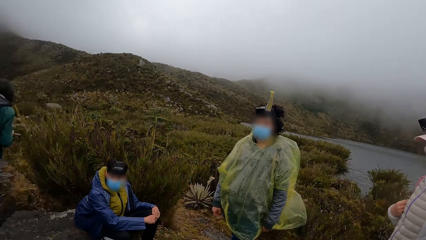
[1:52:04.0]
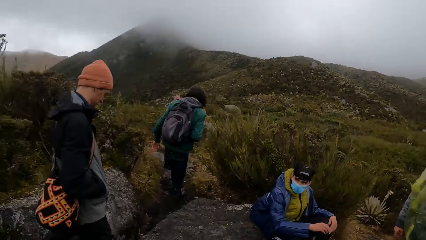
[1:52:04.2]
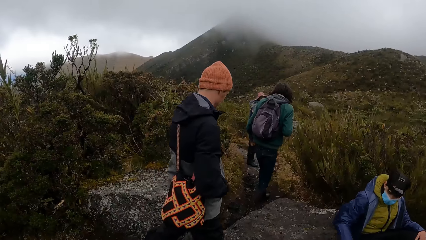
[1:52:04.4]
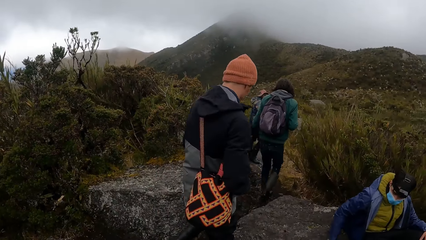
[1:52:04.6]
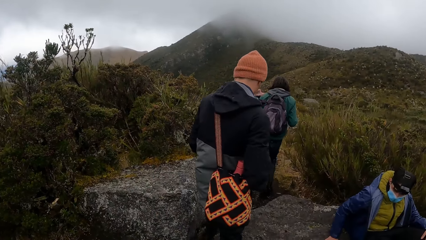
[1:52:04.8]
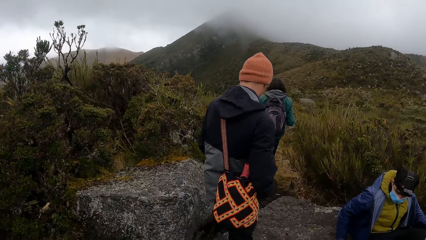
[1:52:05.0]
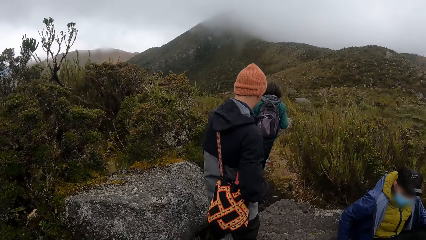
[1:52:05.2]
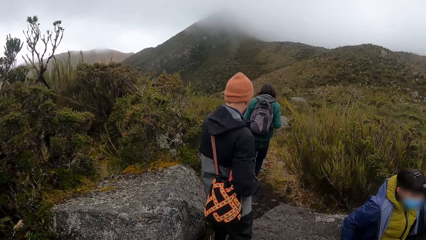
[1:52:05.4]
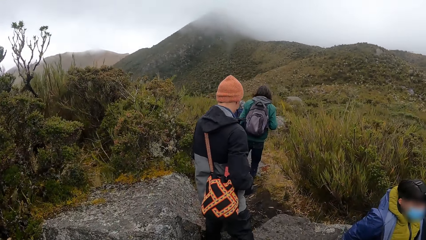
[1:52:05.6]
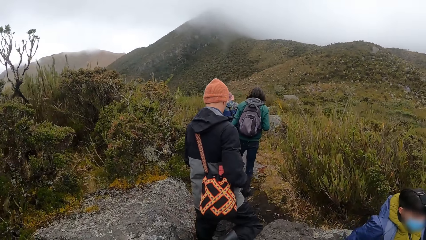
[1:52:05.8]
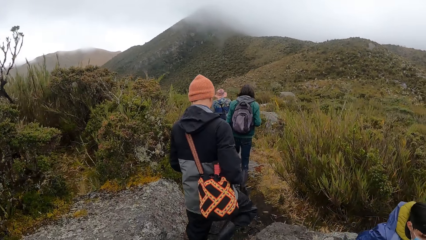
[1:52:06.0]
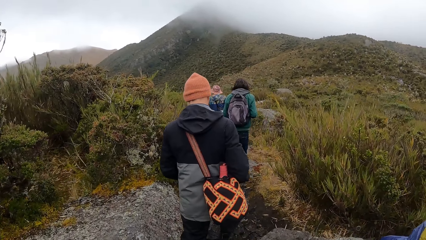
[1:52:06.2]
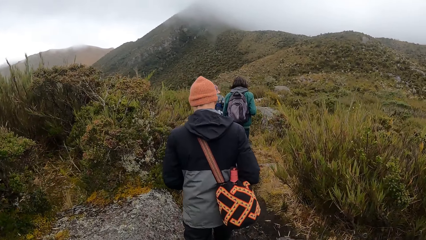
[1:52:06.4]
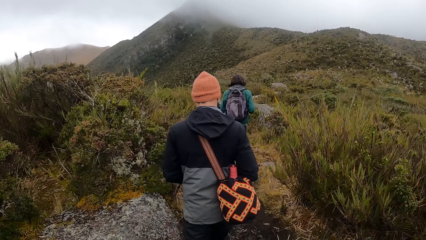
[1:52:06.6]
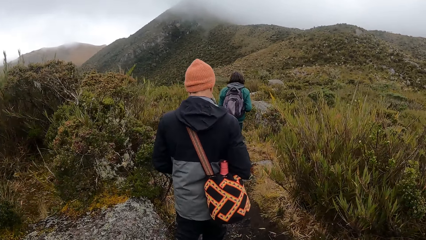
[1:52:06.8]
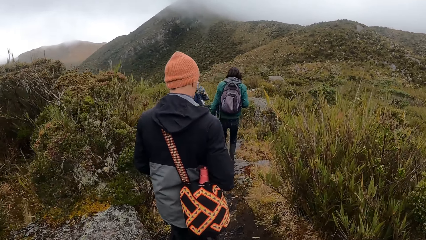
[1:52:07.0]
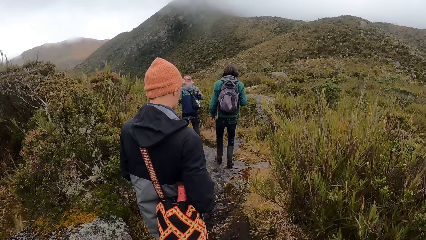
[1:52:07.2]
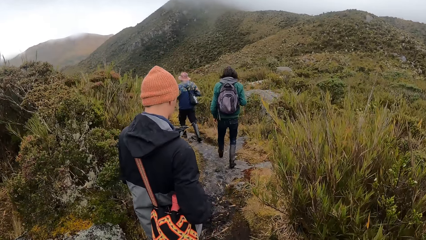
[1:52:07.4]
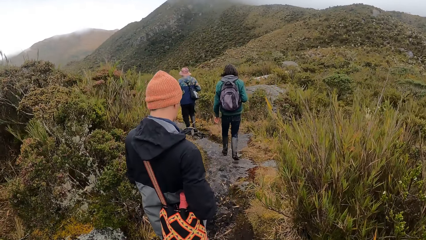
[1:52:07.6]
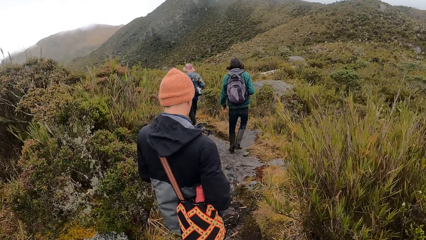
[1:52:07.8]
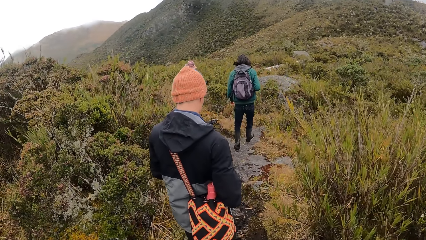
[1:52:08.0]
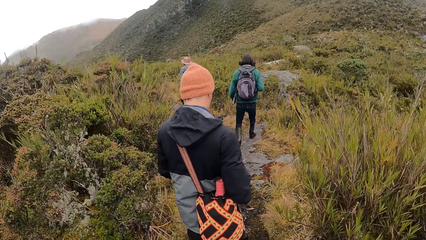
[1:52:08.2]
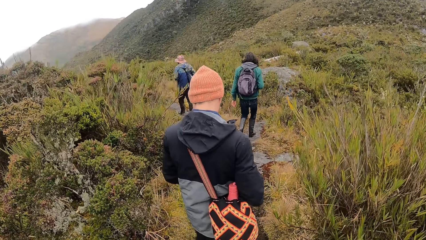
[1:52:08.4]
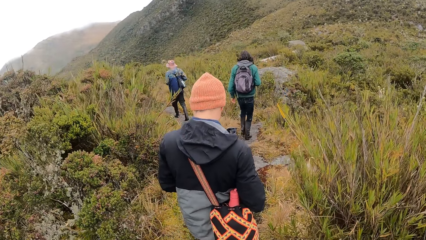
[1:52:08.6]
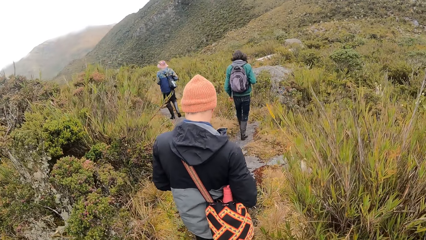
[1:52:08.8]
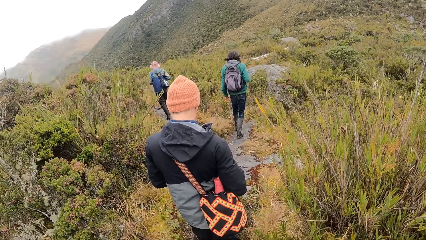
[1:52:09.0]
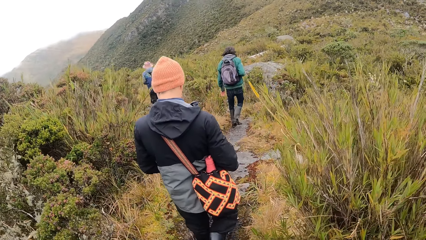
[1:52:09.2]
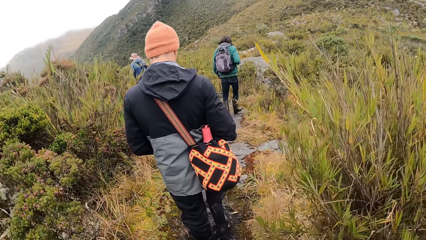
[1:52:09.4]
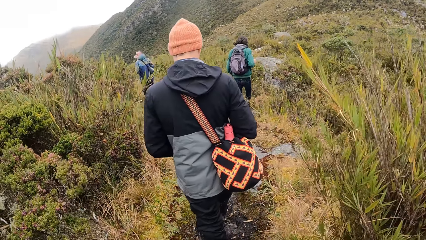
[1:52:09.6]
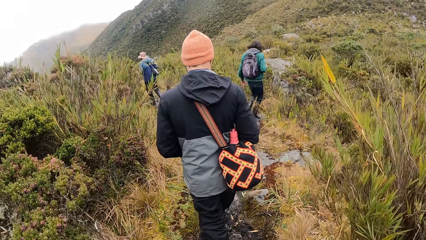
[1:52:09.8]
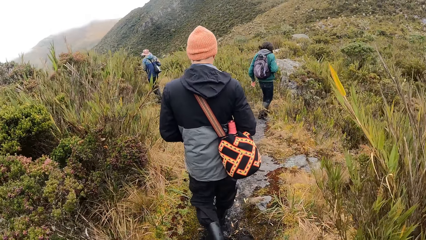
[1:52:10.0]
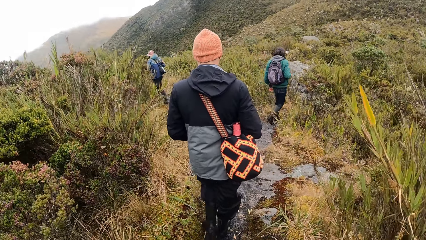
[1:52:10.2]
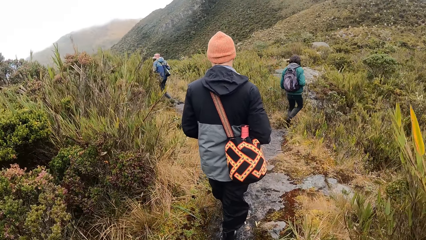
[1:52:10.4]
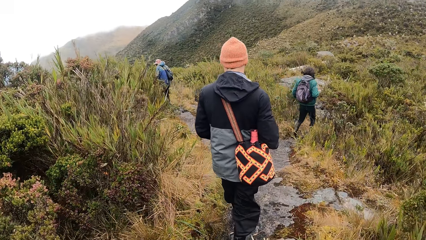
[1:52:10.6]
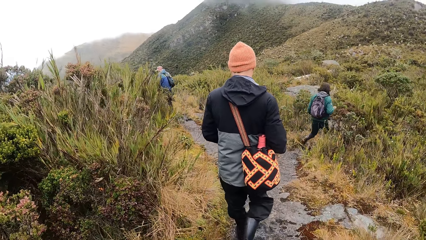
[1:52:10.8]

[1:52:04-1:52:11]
The camera wearer walks down the hill with colleagues.

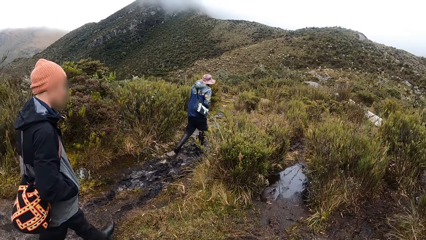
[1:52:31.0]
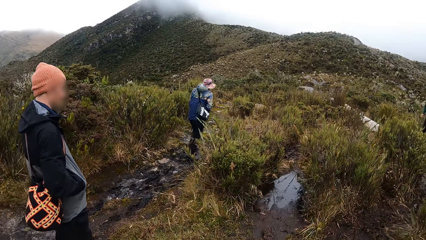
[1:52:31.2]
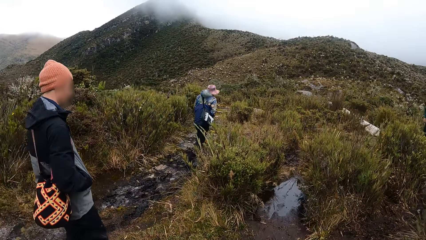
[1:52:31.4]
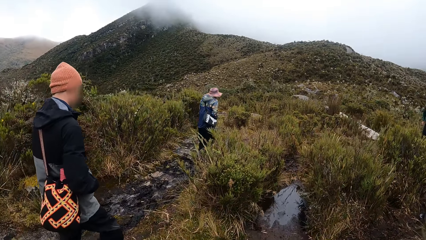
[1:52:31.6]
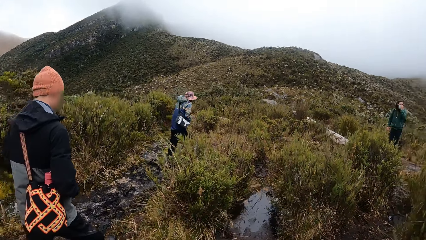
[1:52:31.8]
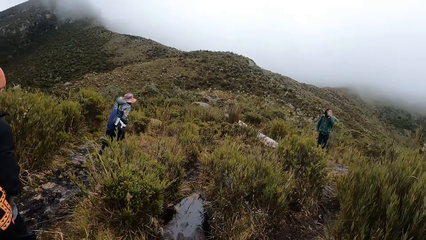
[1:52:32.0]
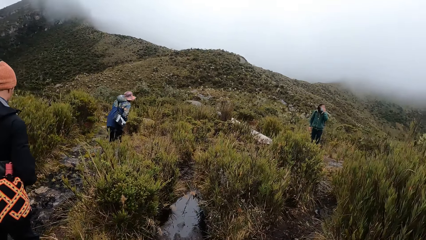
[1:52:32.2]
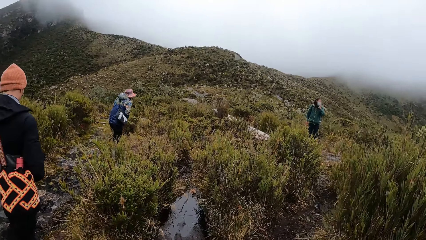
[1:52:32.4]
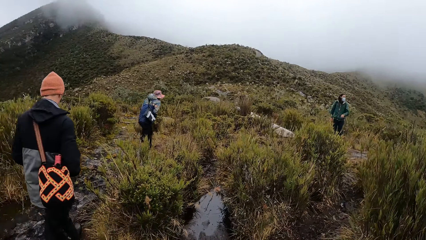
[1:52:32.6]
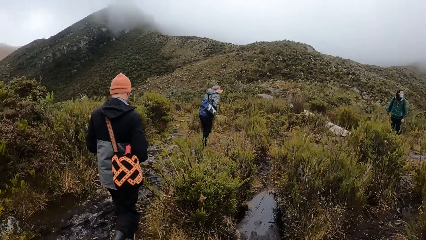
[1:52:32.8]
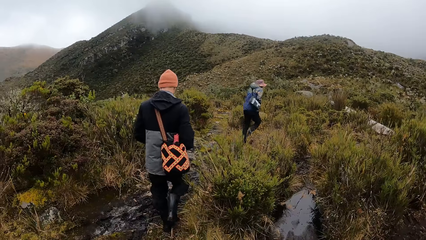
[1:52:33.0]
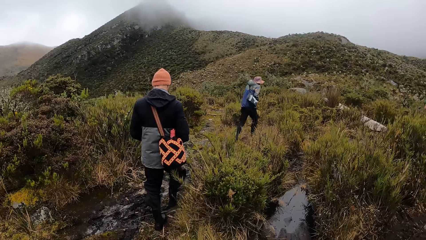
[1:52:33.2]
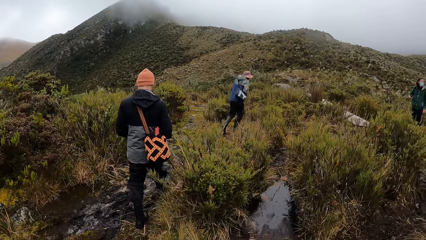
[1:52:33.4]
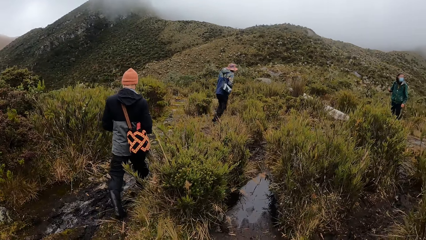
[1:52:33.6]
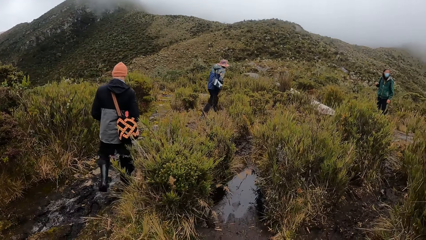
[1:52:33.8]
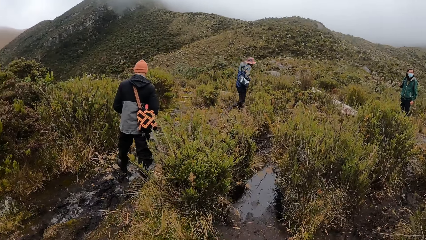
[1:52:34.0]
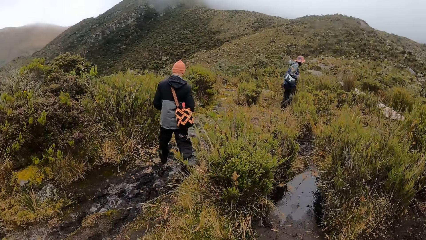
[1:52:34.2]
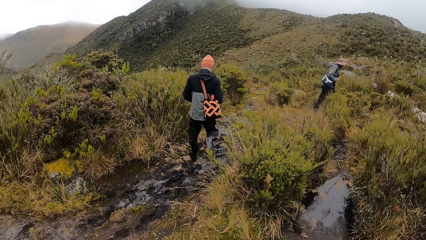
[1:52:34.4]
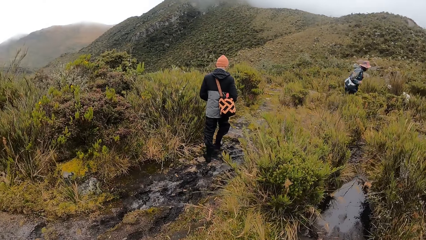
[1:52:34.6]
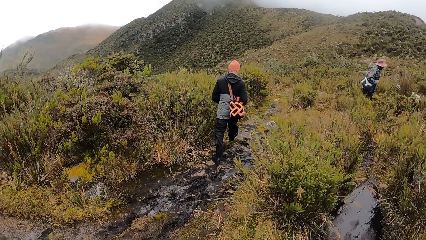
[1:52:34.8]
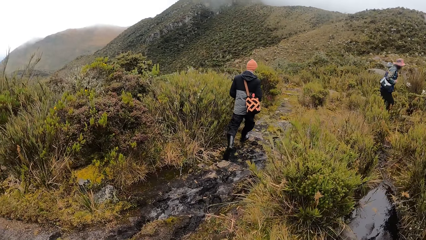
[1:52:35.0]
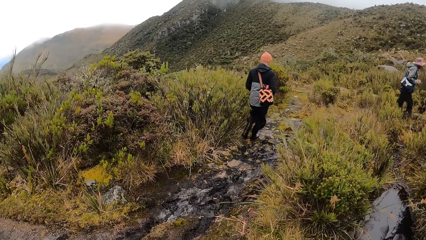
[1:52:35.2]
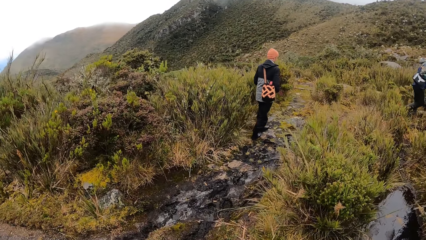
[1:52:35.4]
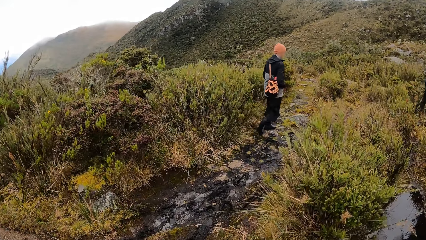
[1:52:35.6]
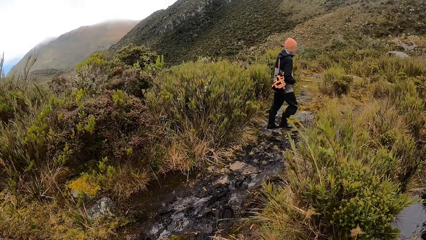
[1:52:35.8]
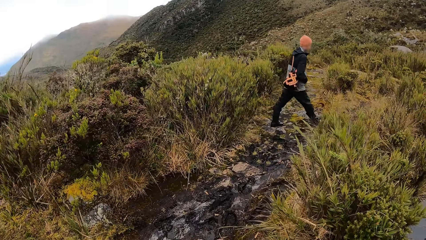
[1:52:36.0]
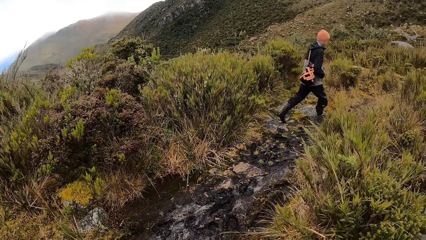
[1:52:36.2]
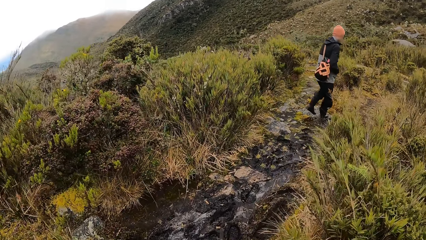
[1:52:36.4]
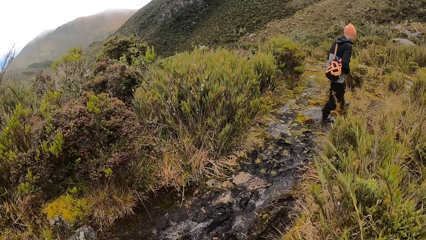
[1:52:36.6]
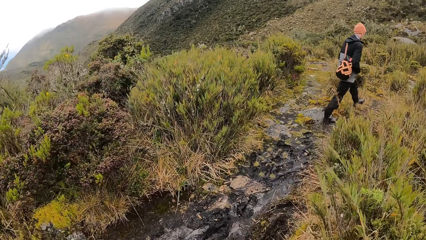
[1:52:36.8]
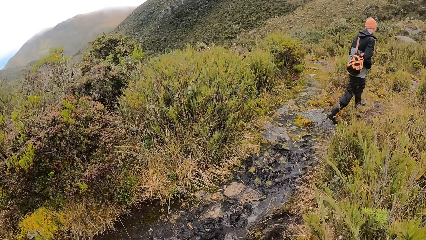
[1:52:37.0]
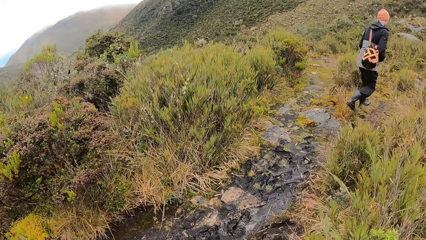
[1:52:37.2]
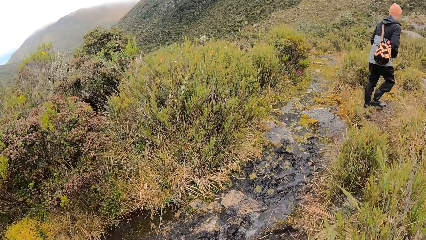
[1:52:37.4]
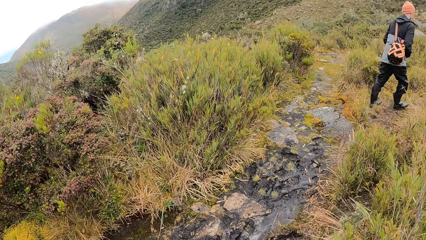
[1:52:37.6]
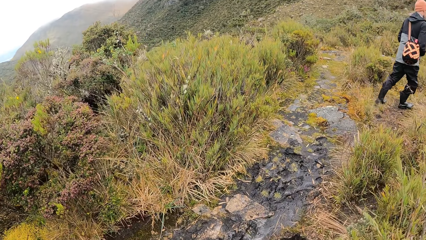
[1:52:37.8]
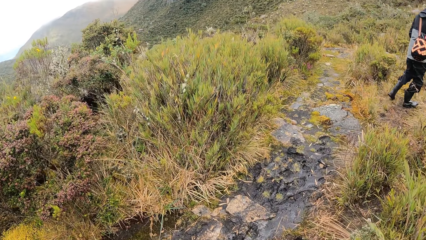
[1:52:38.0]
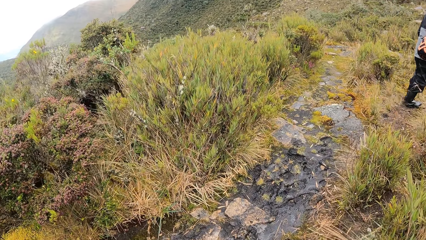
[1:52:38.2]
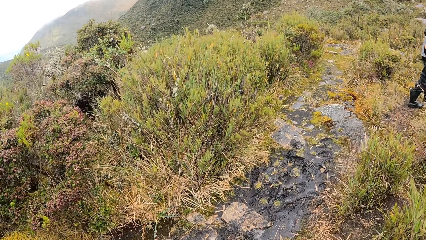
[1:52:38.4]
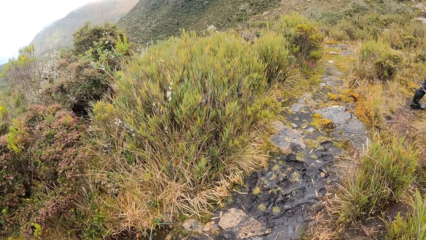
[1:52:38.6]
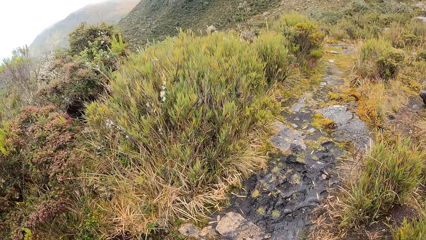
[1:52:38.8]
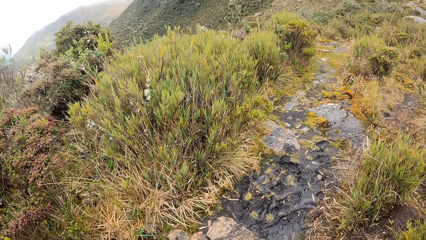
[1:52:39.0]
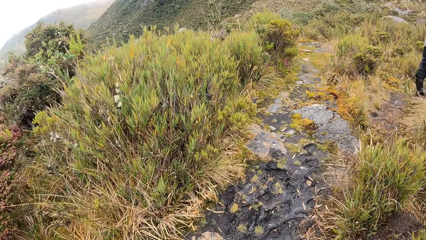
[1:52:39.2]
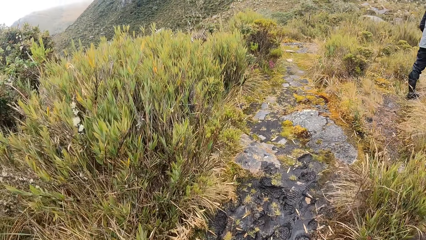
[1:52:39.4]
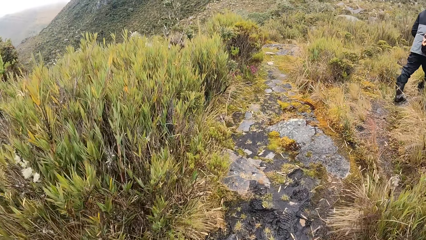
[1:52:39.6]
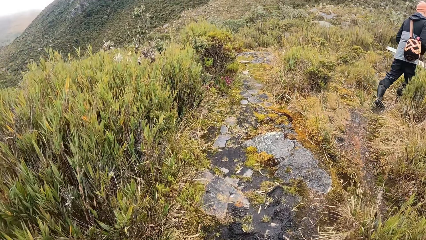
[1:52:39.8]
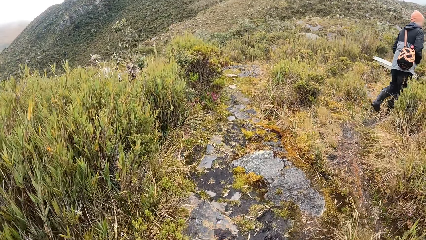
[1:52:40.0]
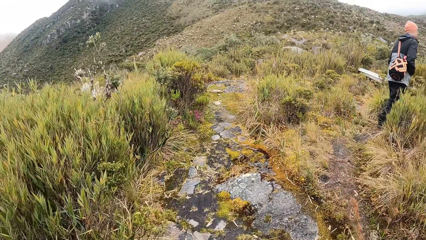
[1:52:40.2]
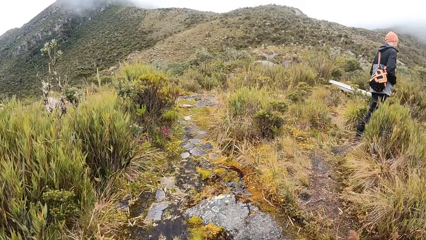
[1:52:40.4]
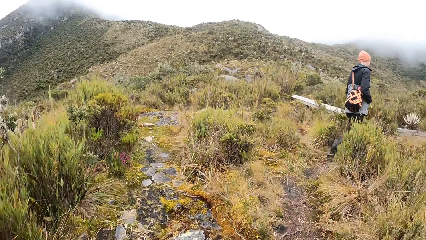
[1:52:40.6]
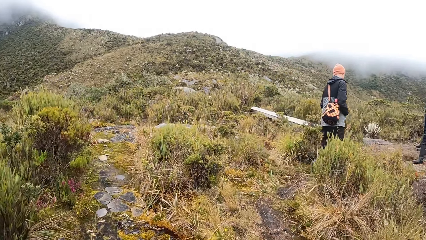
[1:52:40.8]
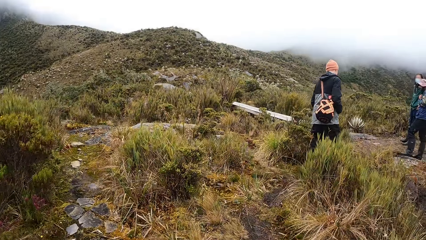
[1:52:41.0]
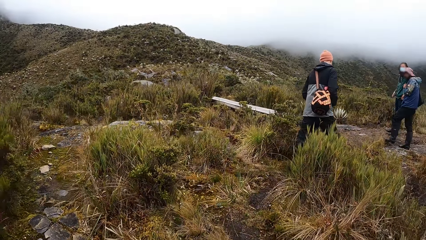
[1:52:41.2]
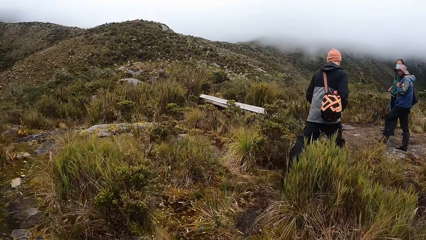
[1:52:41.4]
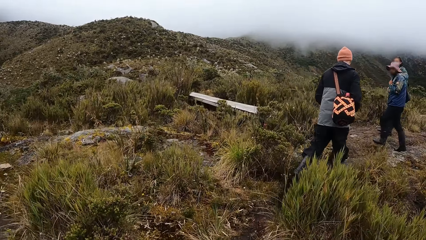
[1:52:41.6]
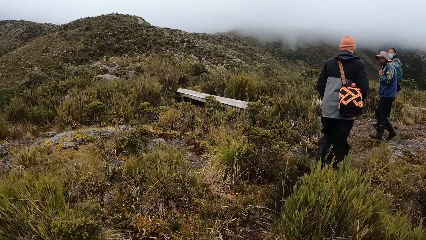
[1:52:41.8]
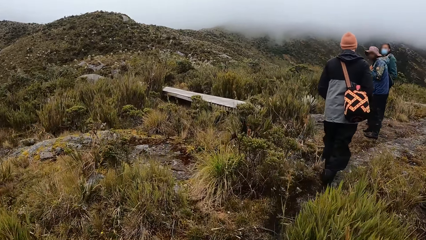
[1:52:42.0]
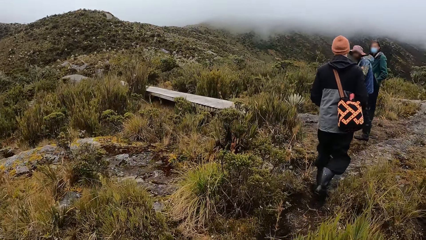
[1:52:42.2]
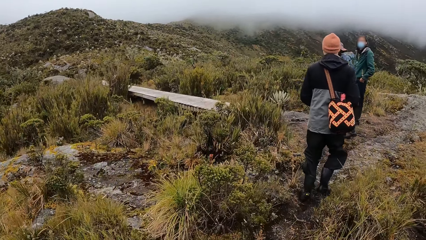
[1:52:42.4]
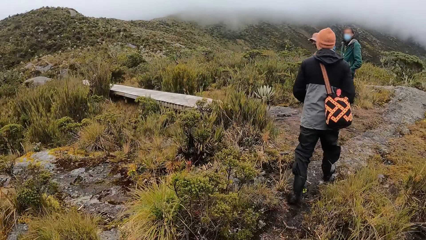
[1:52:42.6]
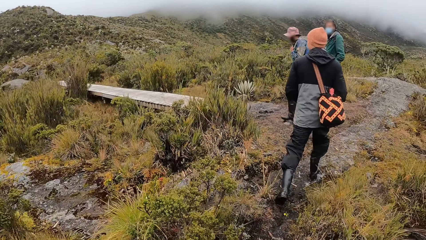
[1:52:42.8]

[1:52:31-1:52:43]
The camera wearer looks around. They turn around.
